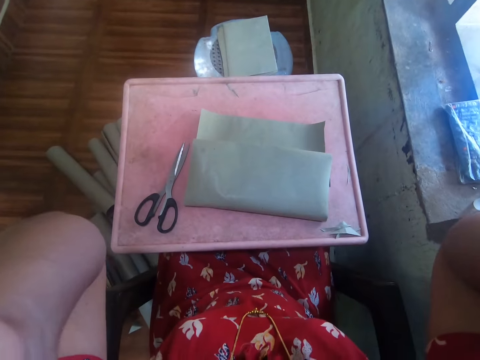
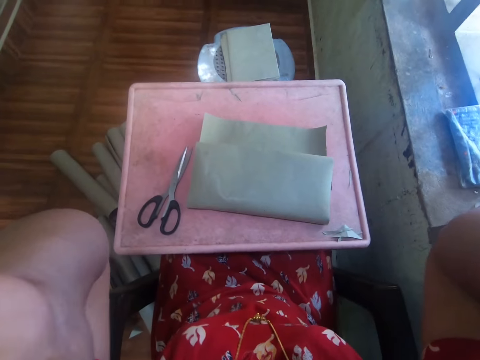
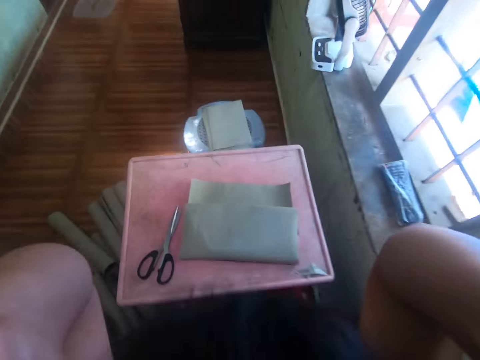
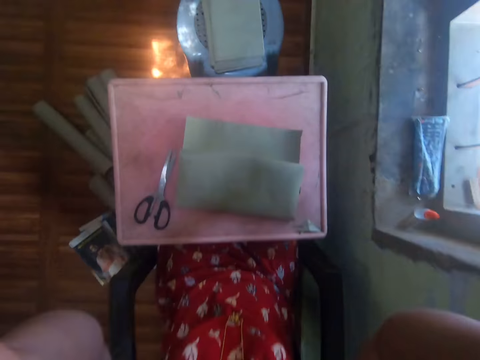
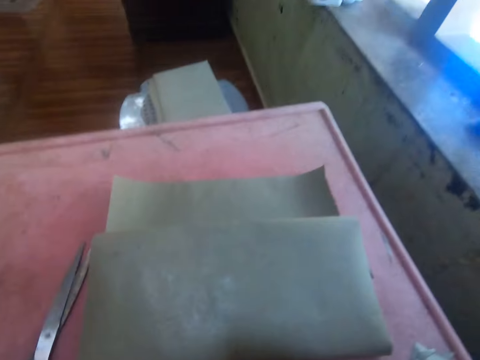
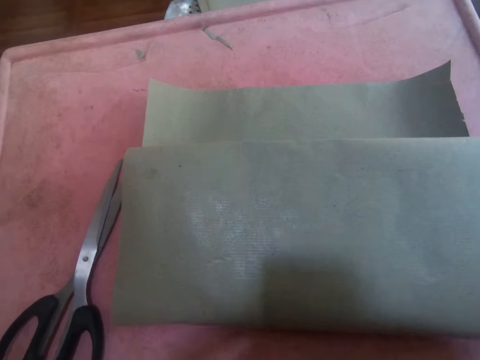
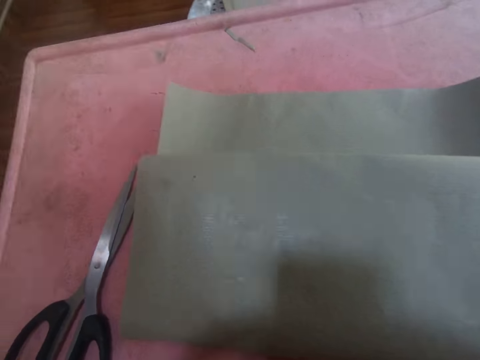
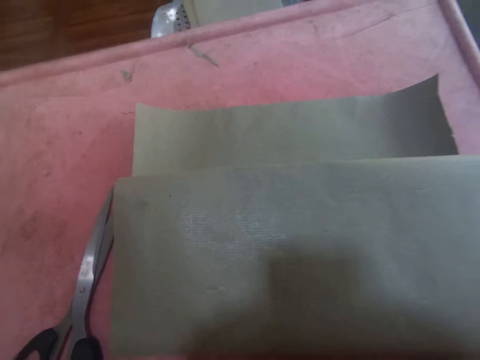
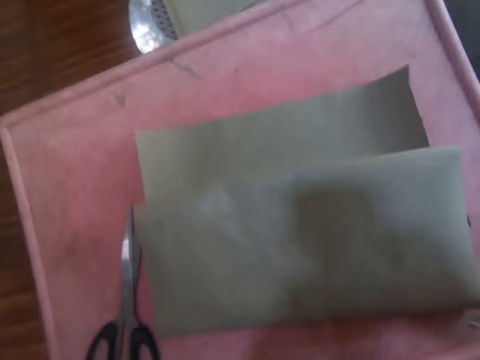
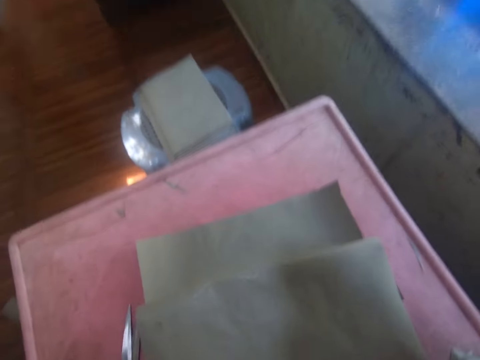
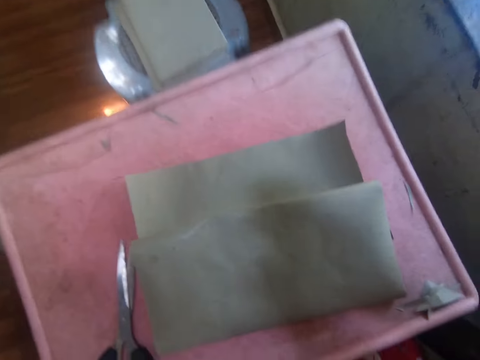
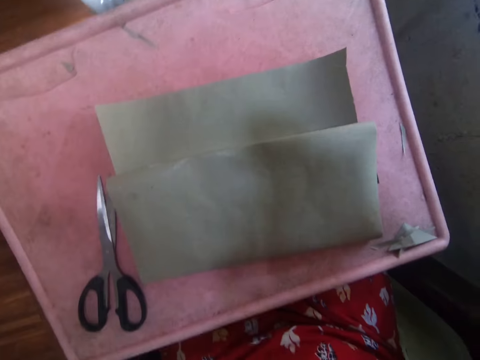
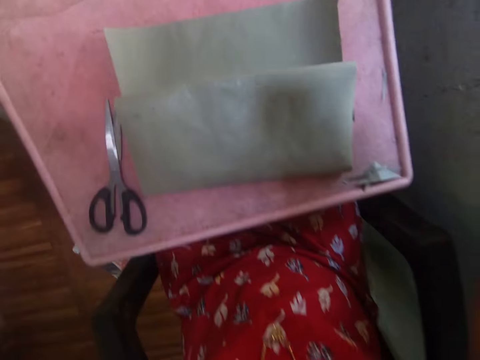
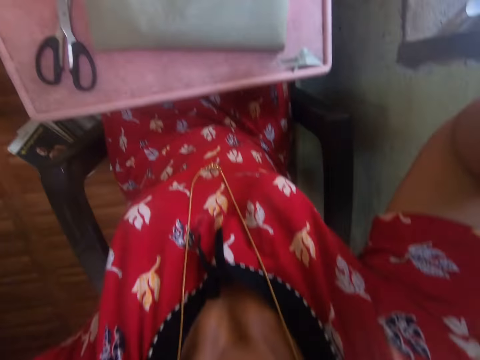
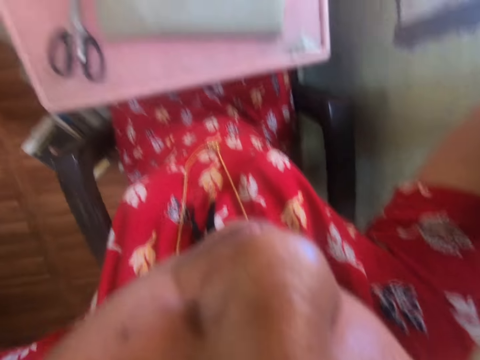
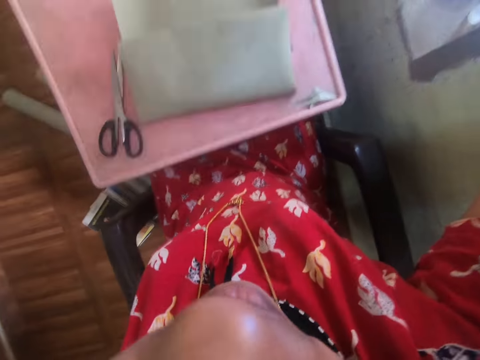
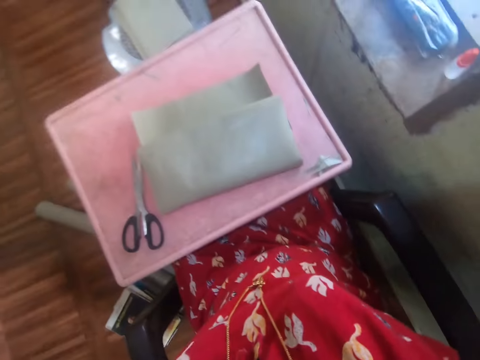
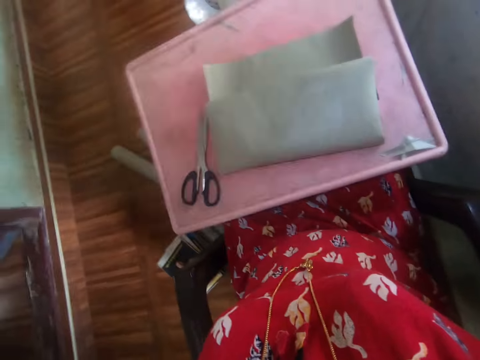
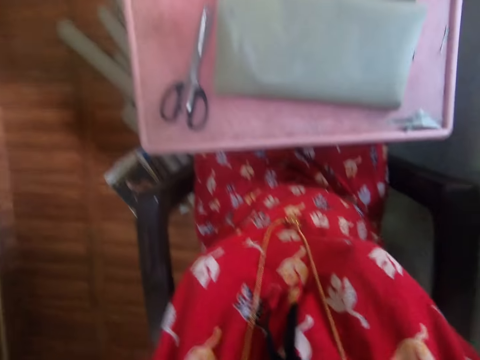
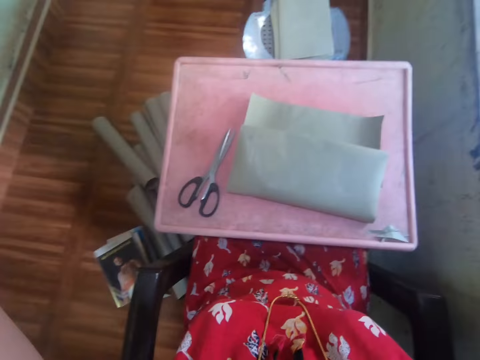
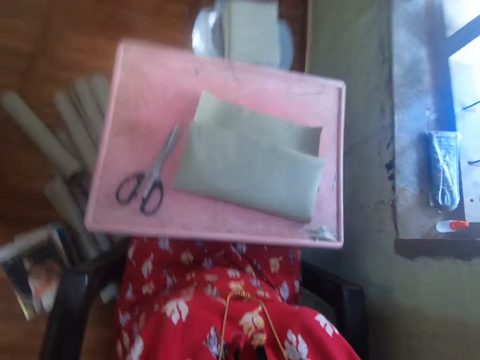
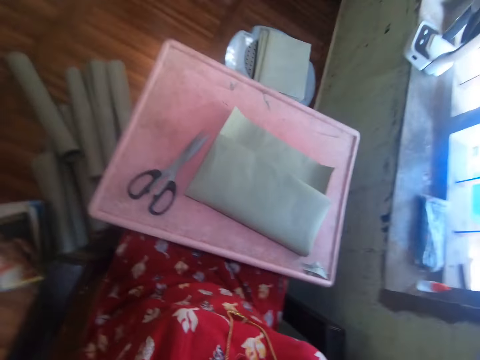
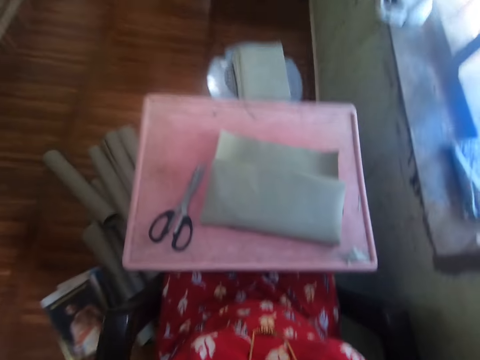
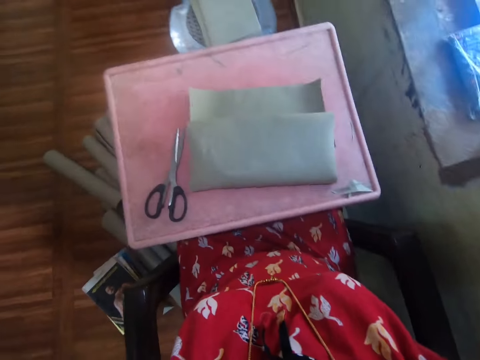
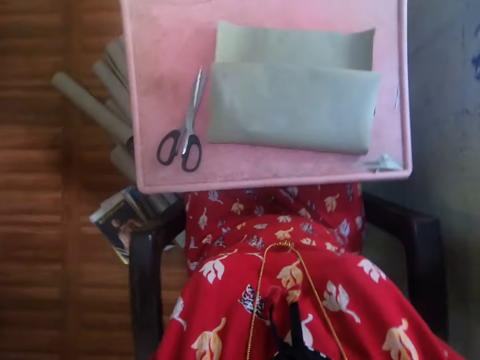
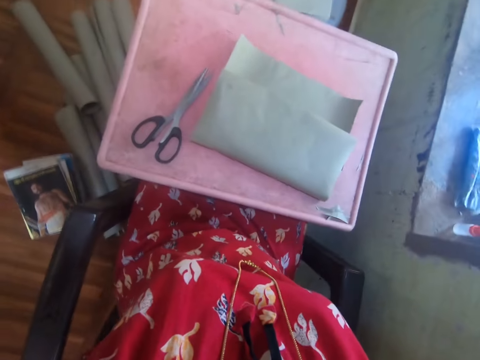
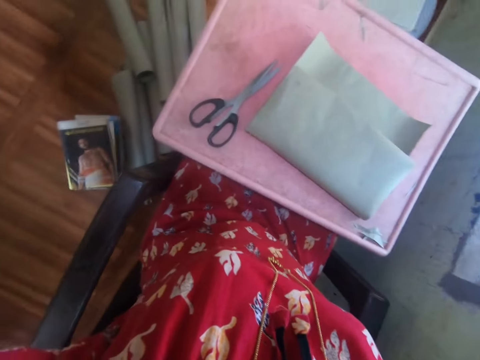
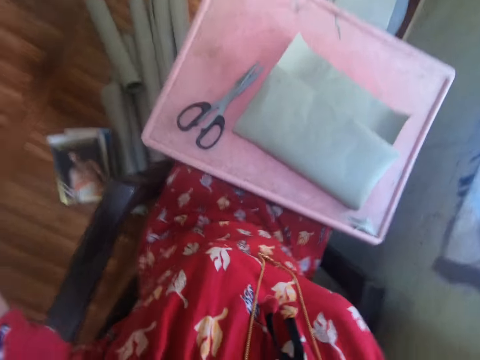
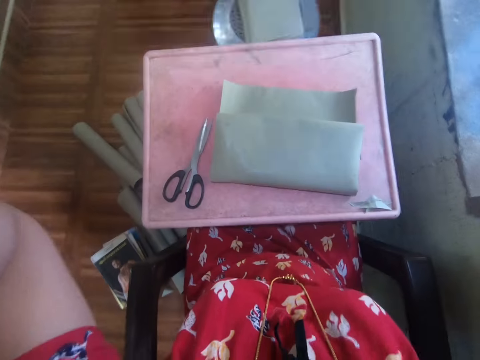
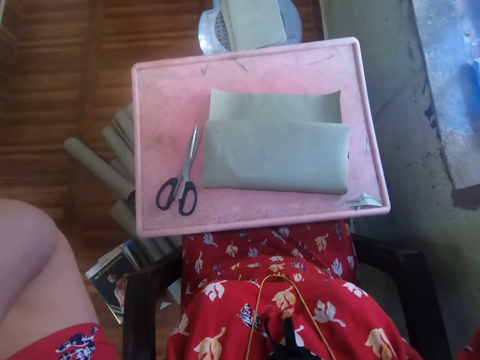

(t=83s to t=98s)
The camera wearer adjusts the camera with both hands.

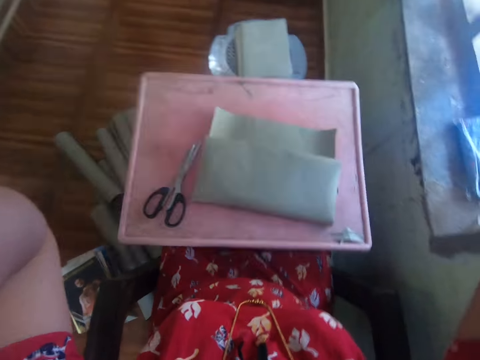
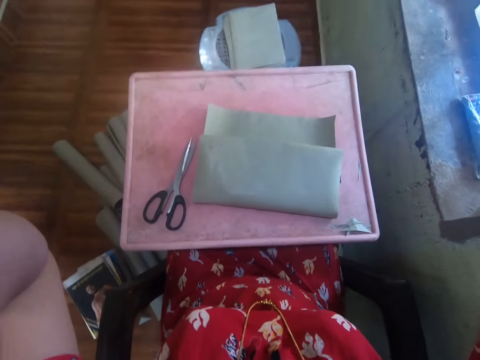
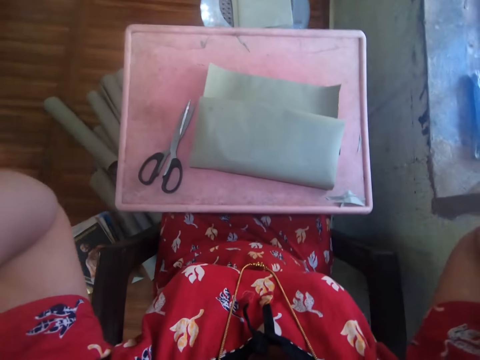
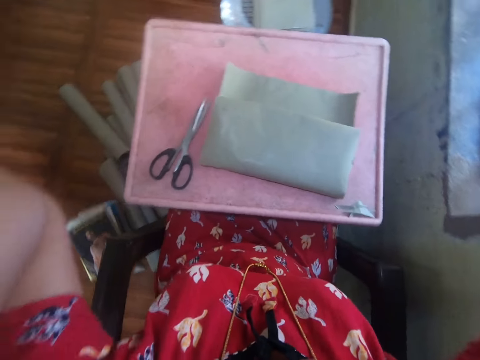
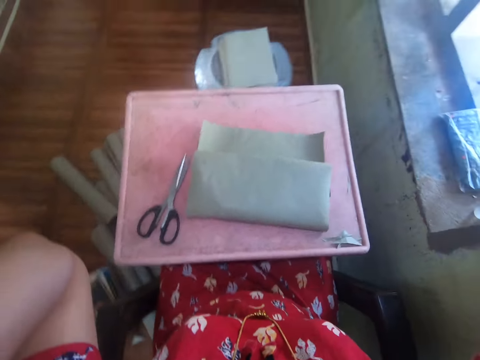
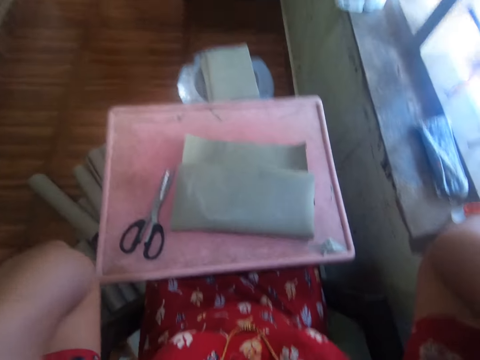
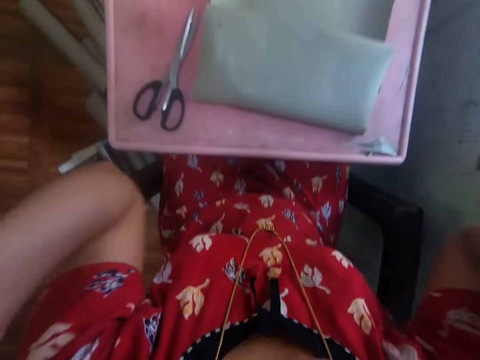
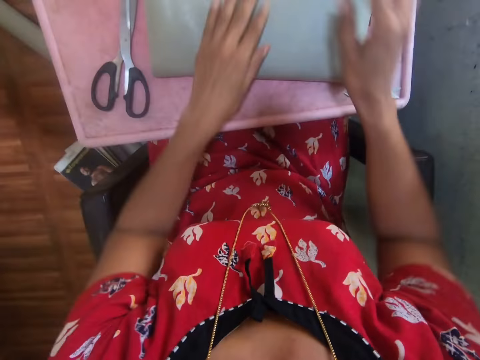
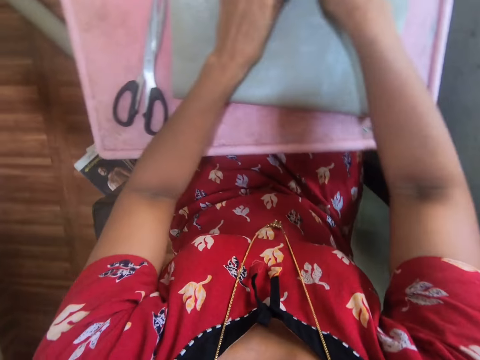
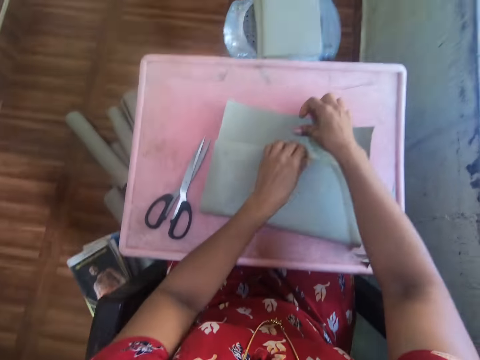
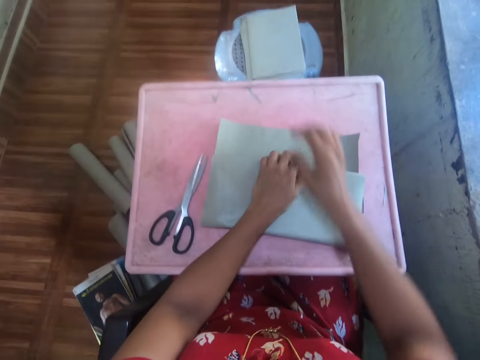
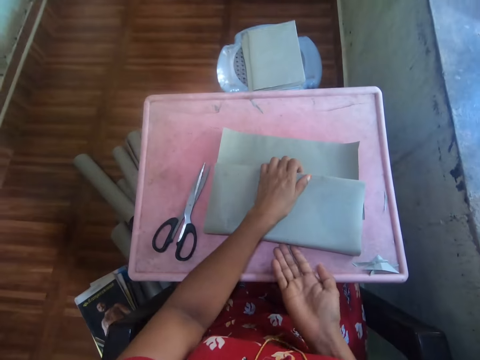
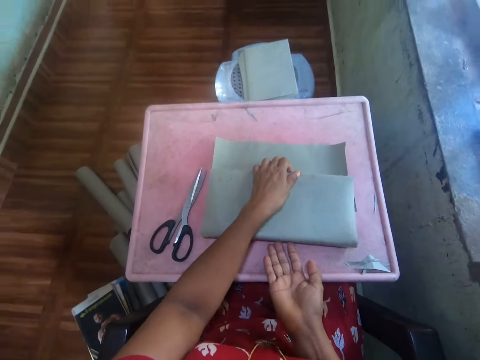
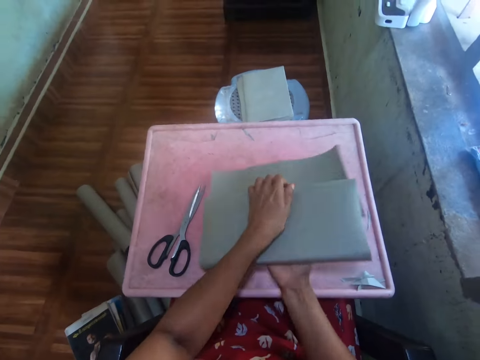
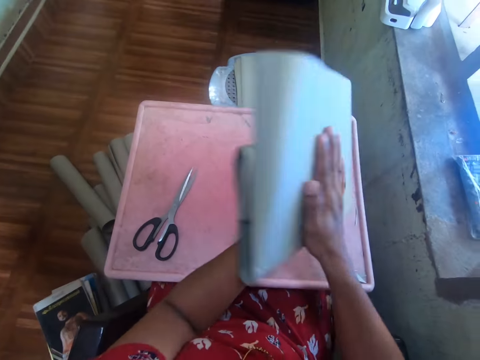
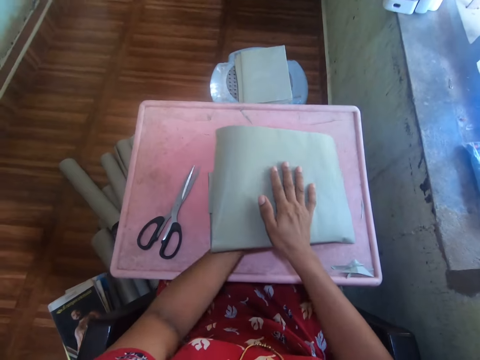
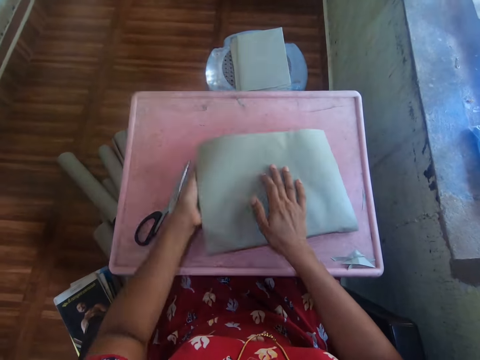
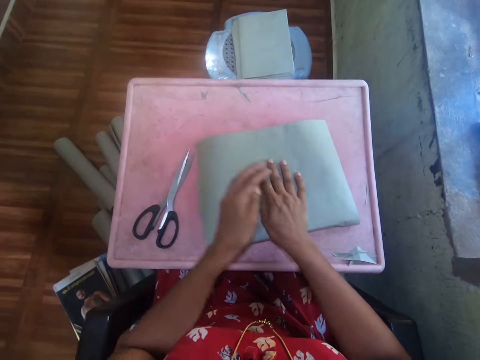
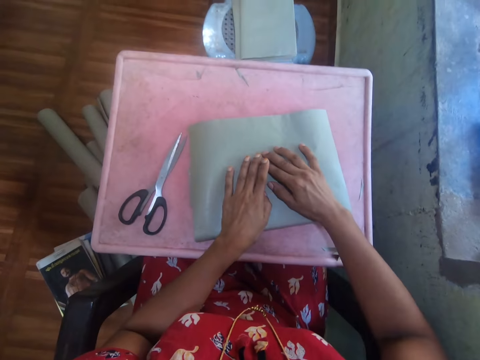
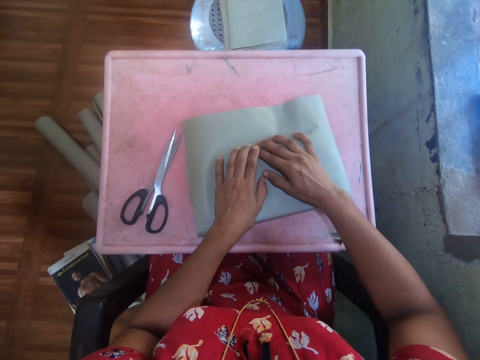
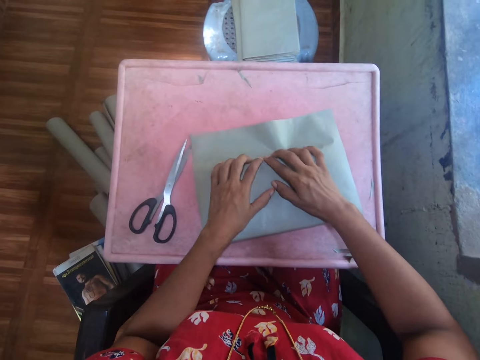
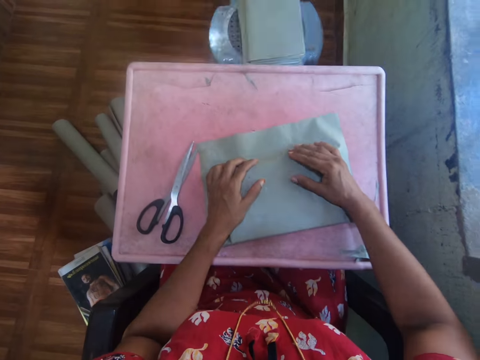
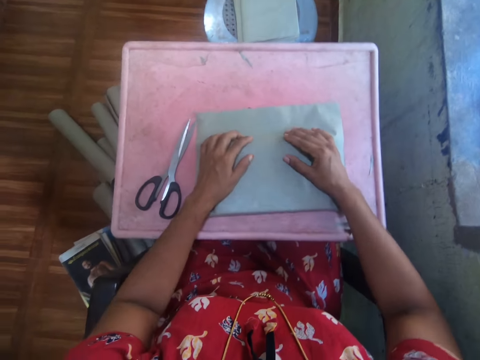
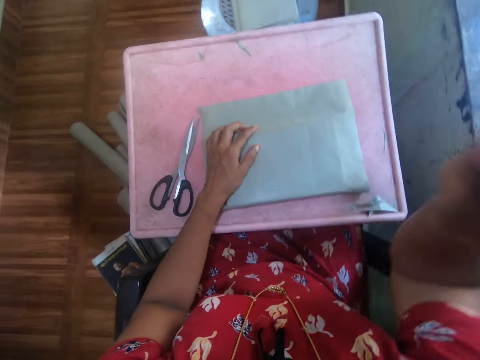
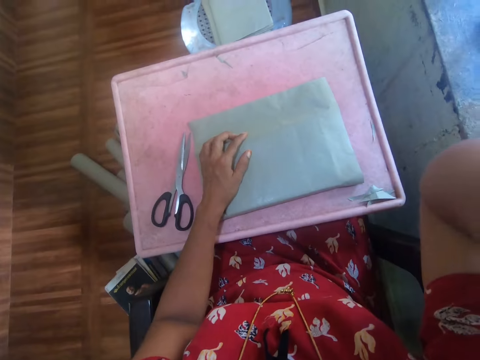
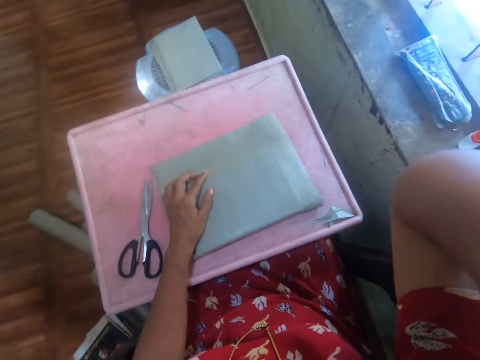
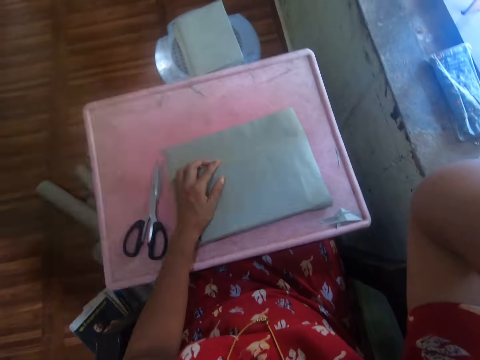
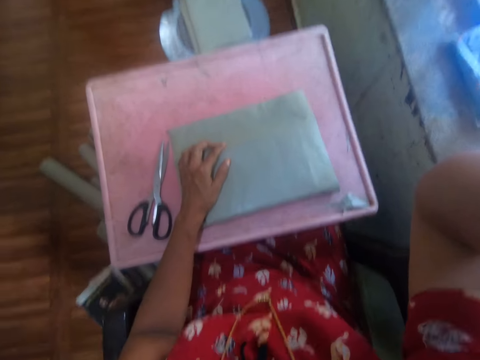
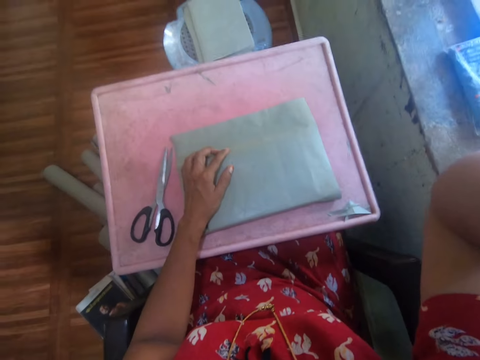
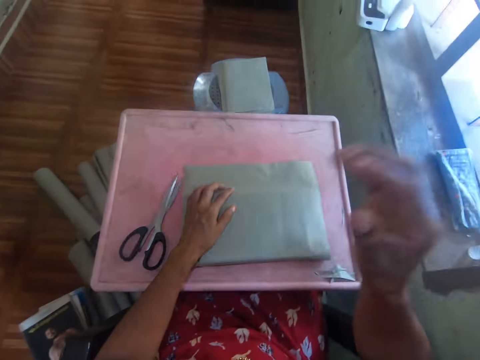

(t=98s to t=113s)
The camera wearer holds the book with both hands. They turn the book on the table with the right hand. They put the book on the table. They cover the book with a Manilla paper. They smoothen the Manilla paper. They fix the camera on the head. They touch the camera with the right hand.
